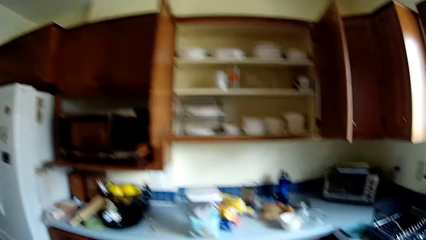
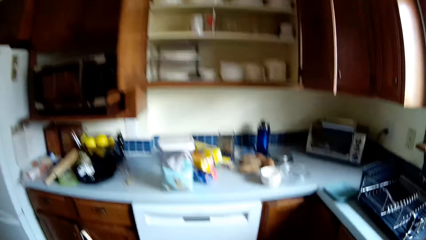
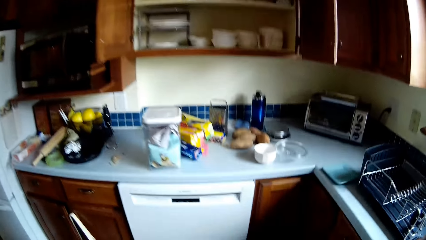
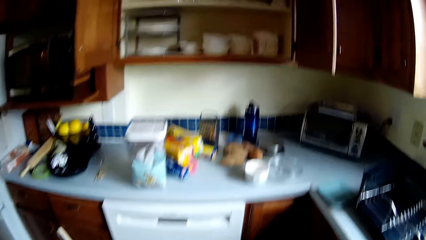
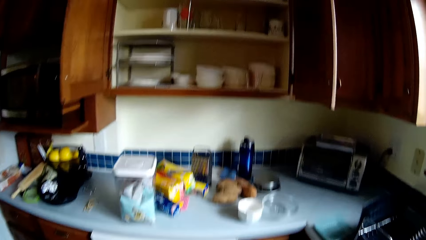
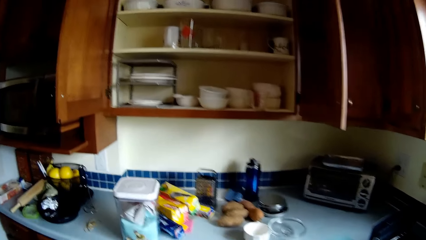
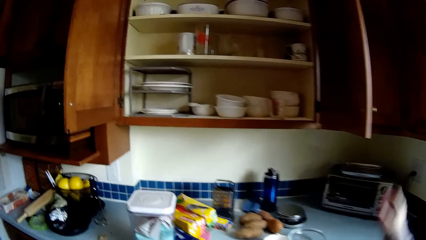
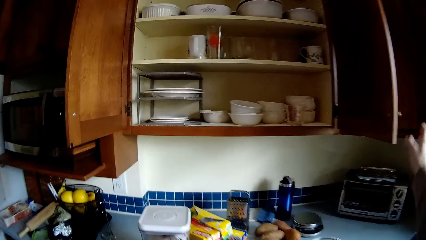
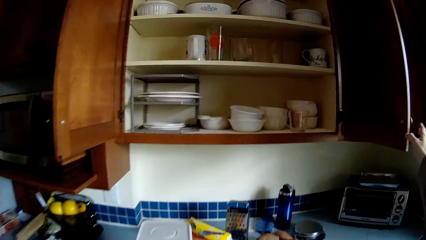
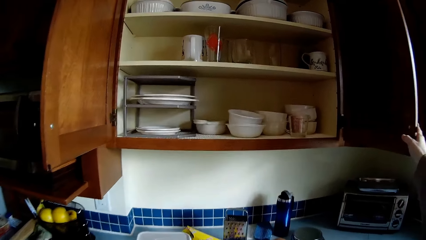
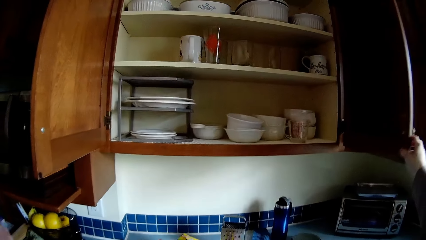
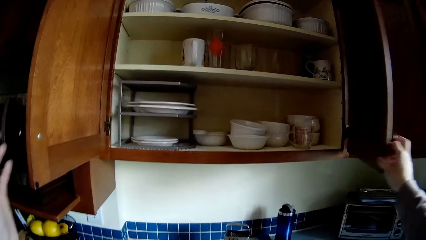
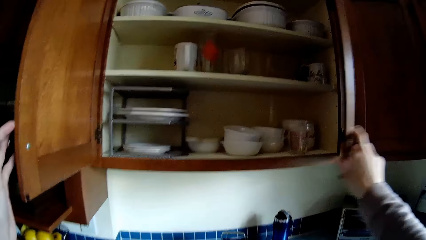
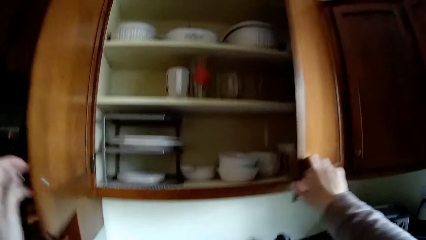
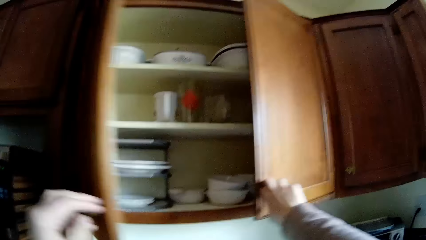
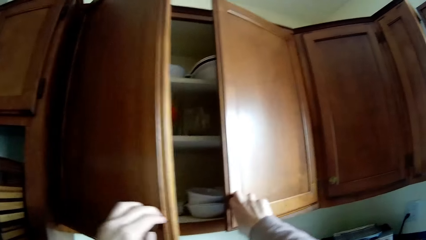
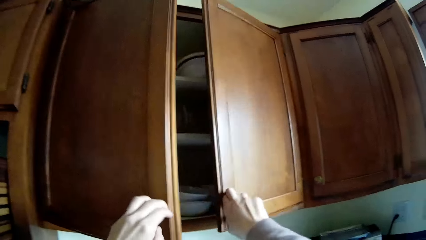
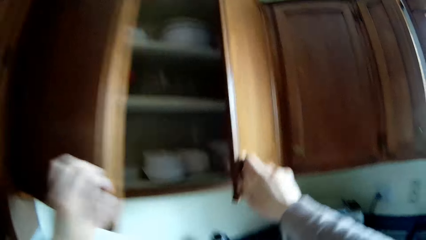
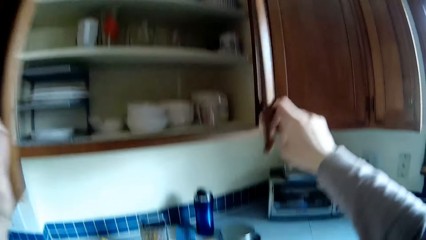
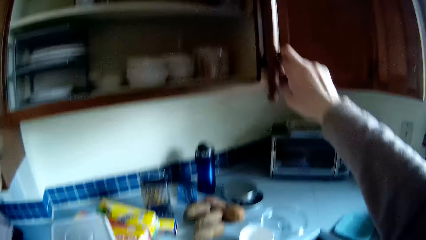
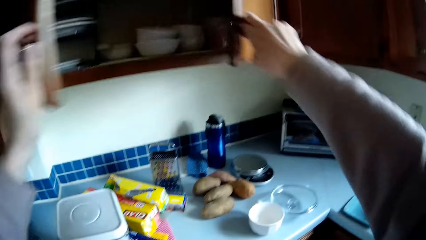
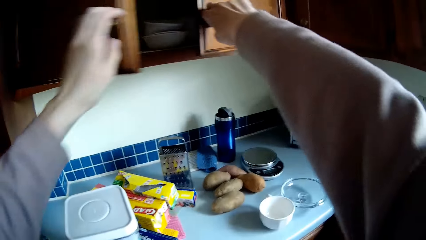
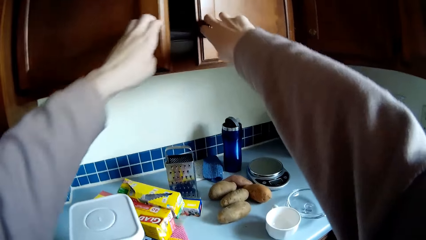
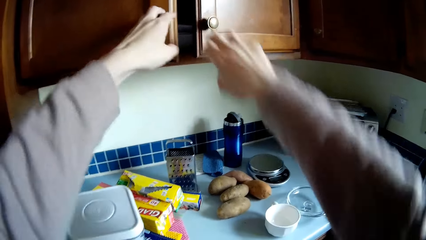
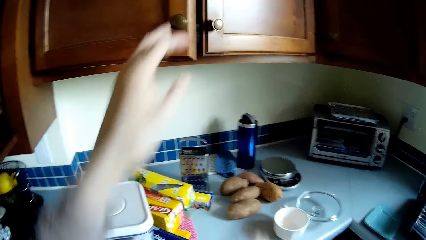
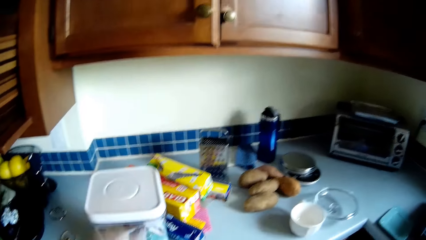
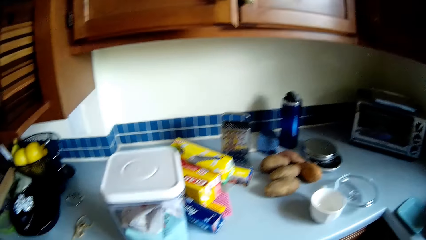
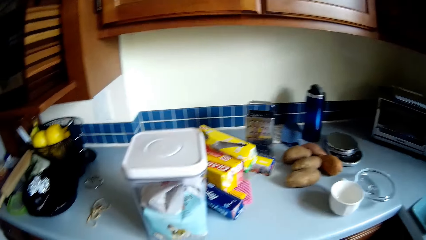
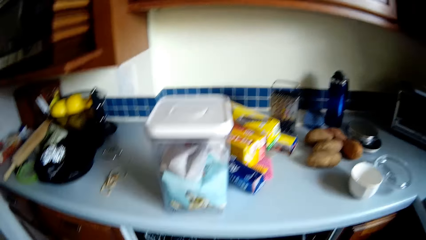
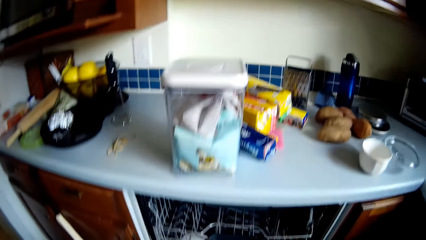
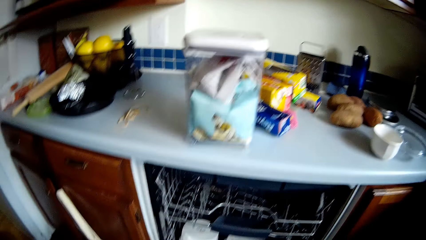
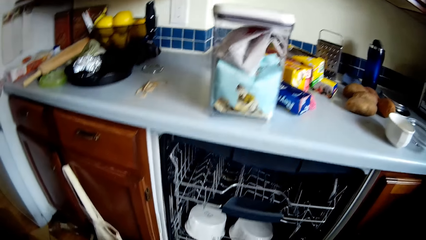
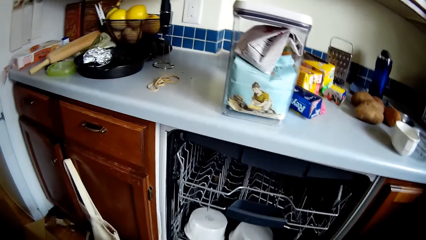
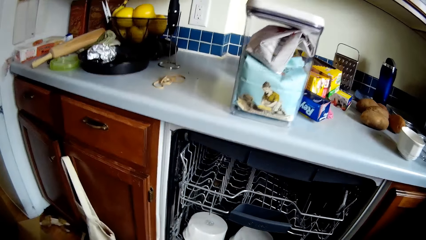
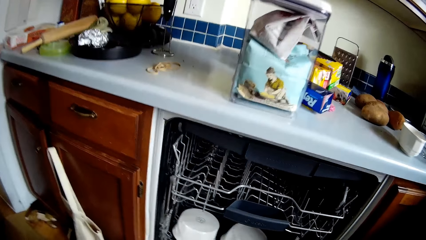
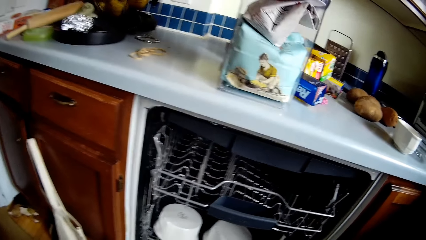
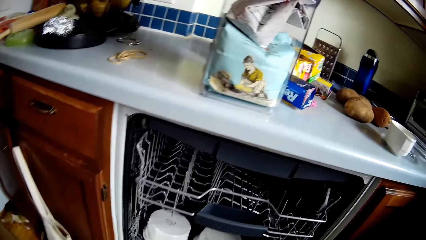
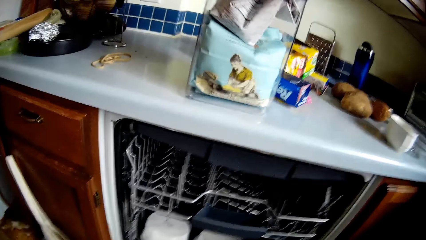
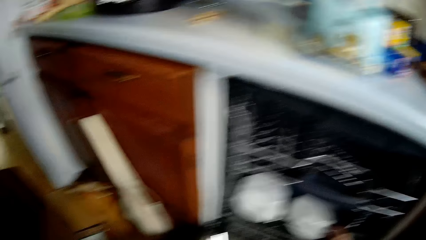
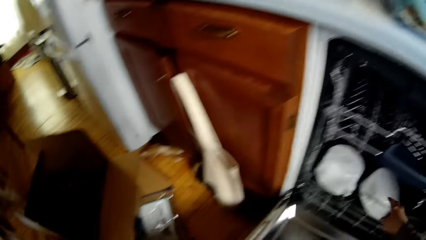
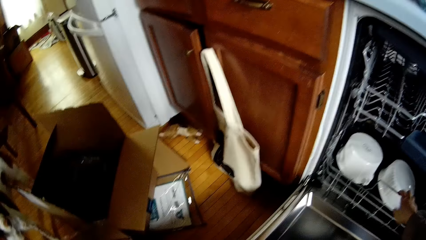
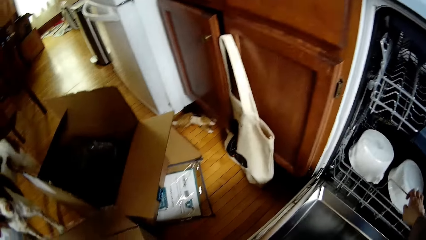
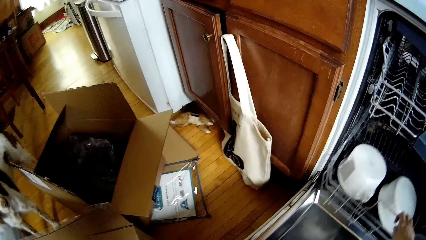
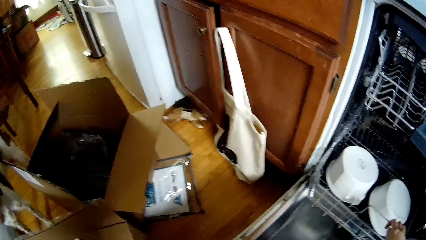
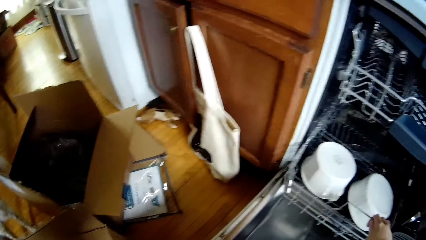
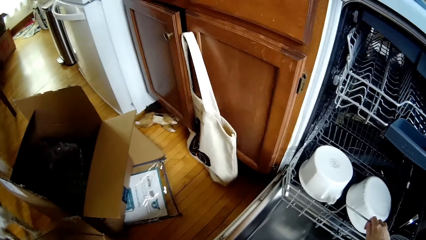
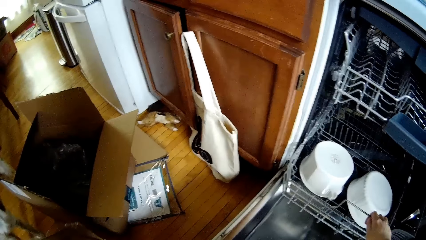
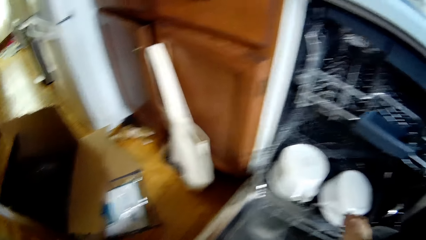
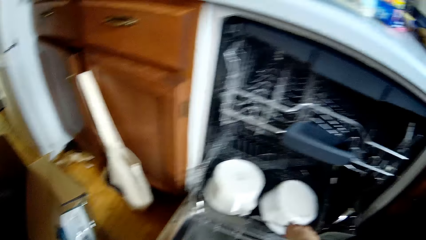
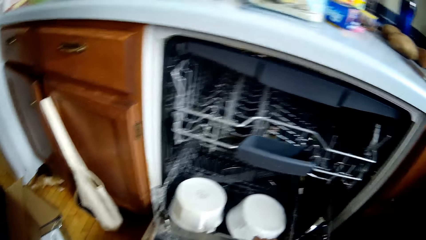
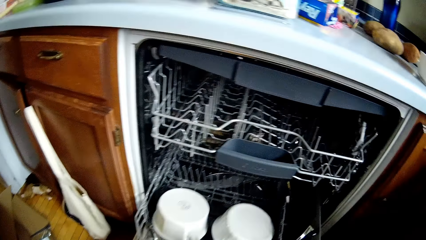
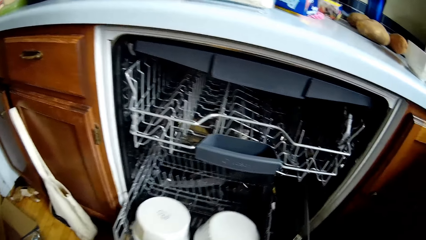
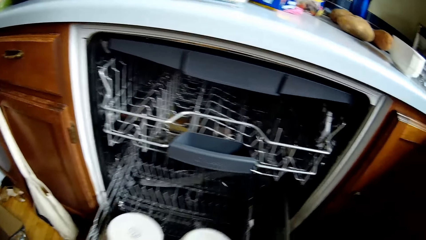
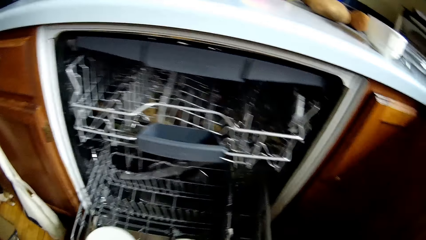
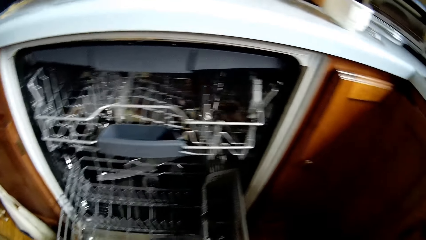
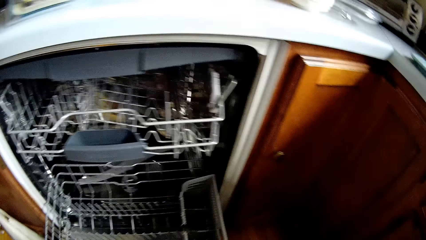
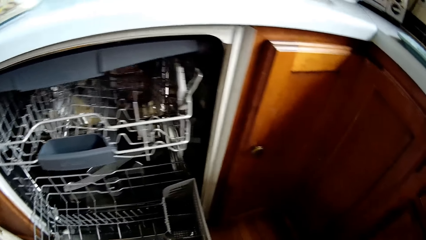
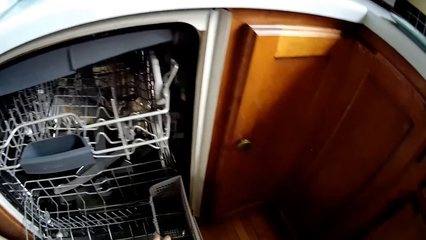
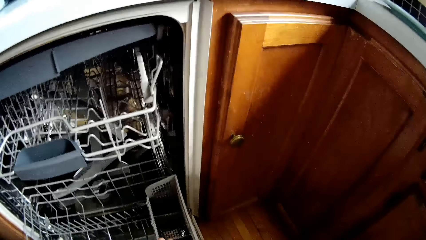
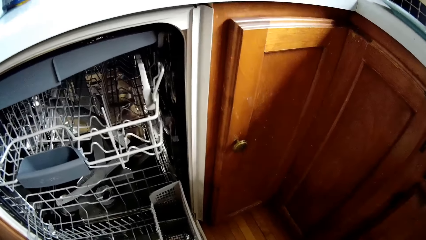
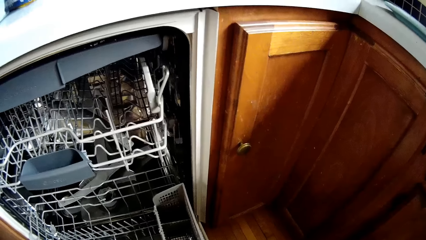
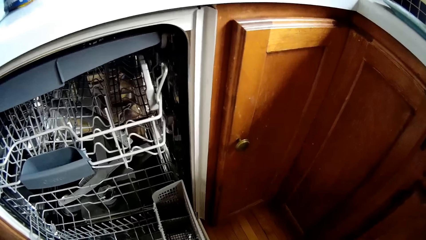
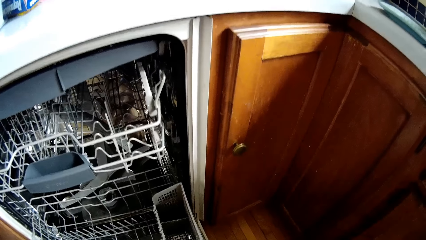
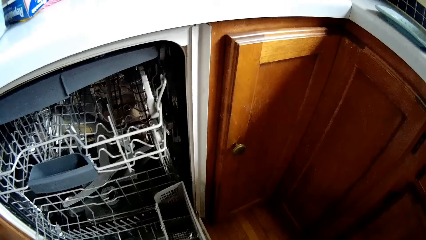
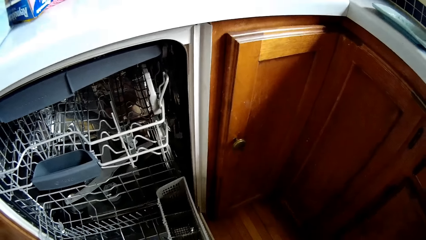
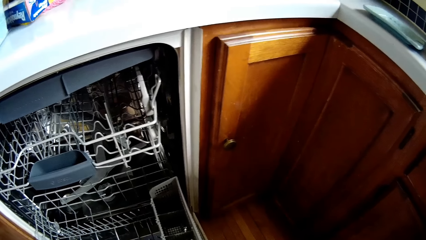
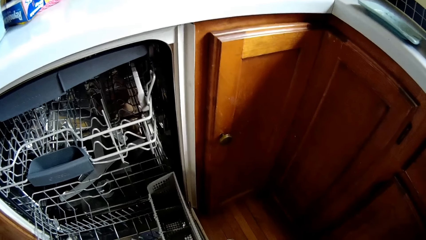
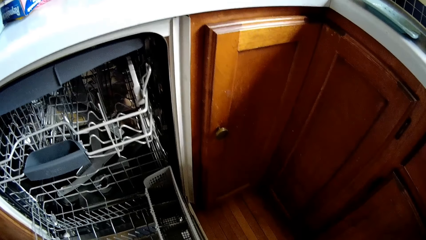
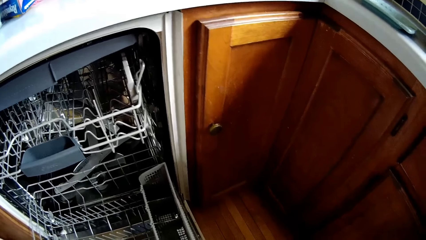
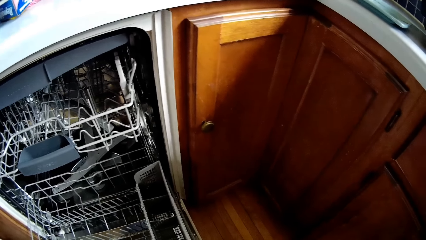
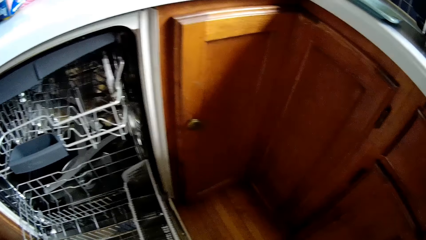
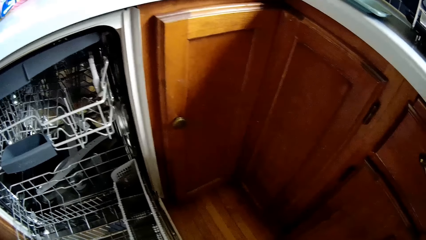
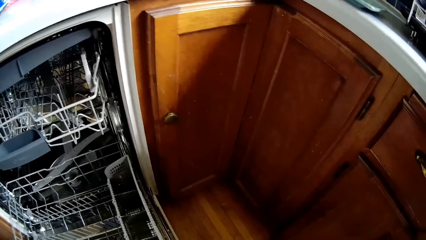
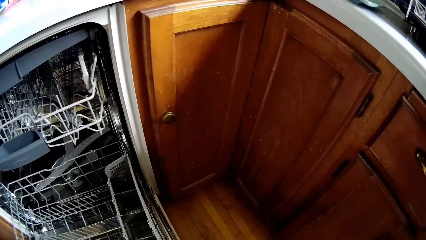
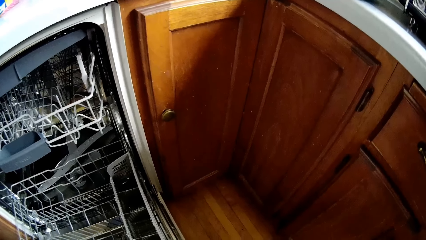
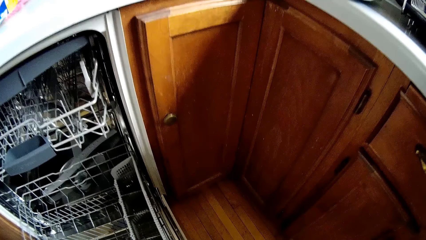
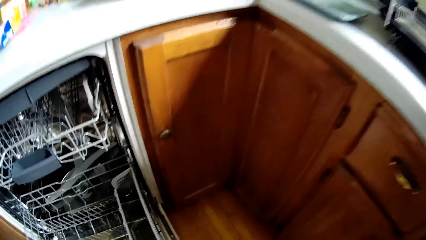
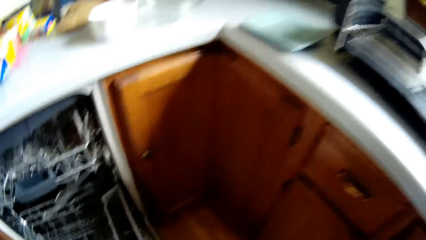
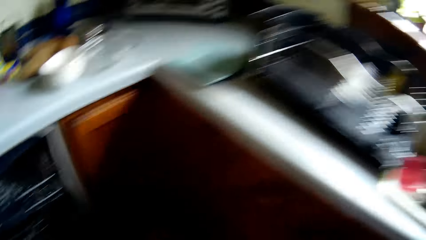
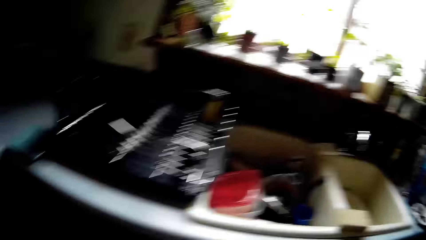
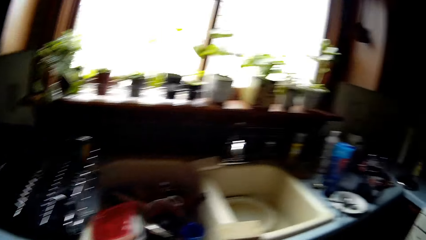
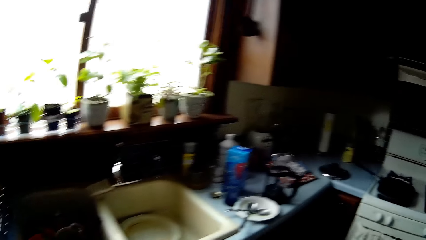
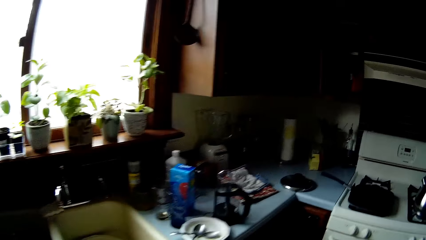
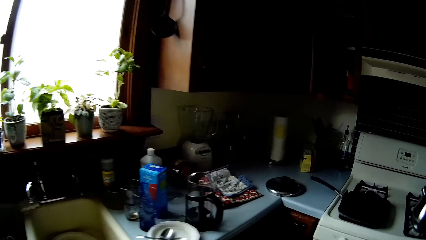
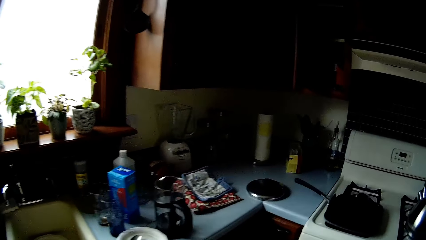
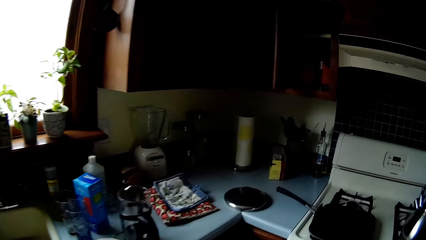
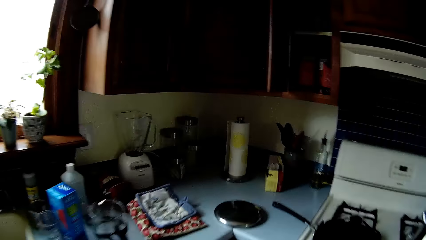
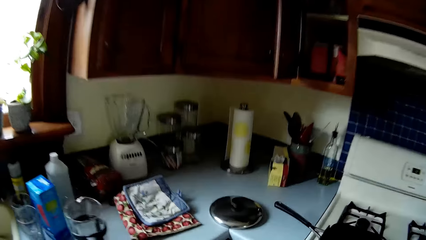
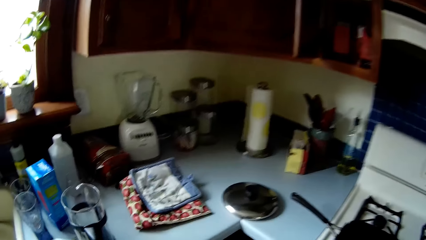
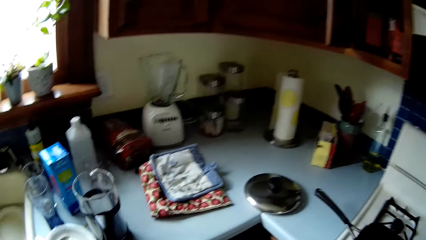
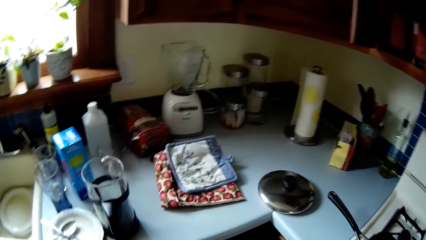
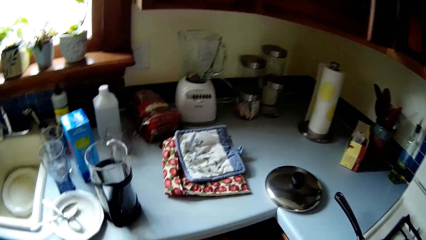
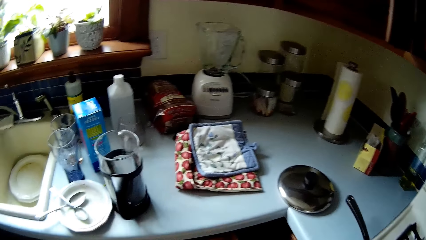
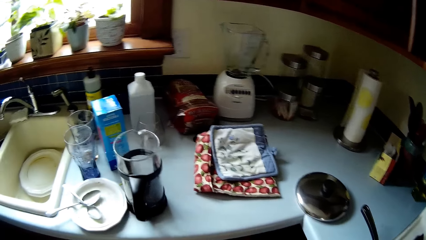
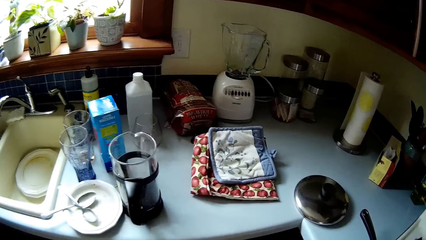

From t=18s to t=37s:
The camera wearer closes a cabinet door with her right hand. She closes a cabinet door with her left hand. She opens the cabinet doors. She closes the cabinet. She bends down. She slides out a dish drainer or dish drawer under the countertop with her right hand. She picks up a spoon. She looks at the dish drawer. She walks to the sink counter.
